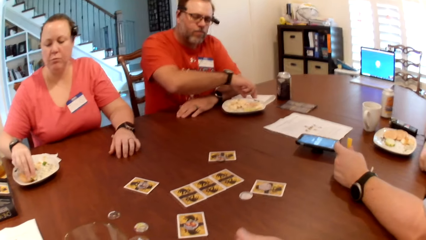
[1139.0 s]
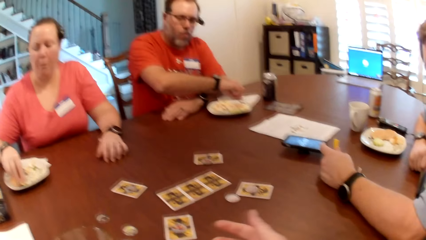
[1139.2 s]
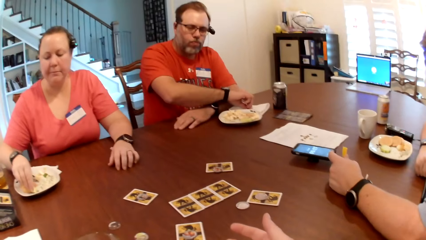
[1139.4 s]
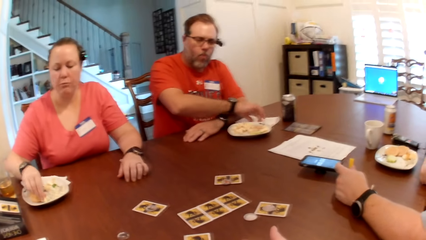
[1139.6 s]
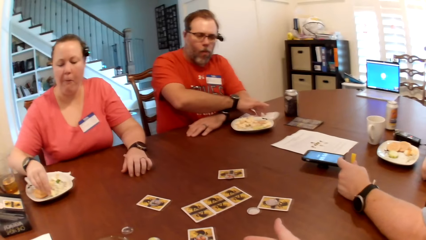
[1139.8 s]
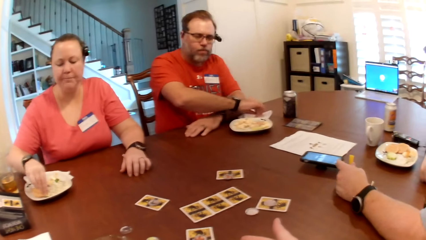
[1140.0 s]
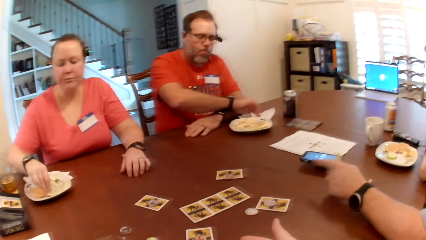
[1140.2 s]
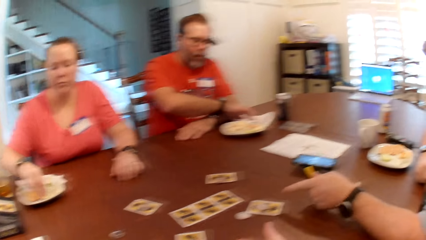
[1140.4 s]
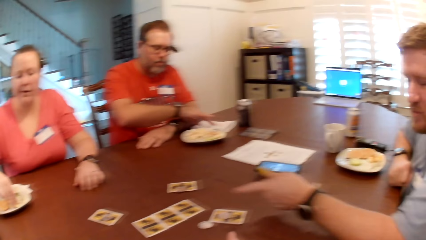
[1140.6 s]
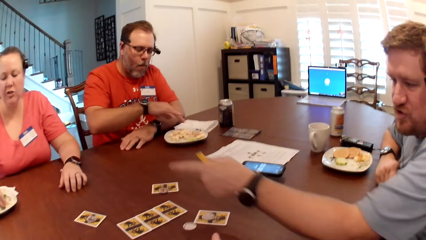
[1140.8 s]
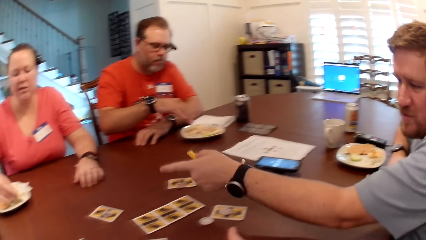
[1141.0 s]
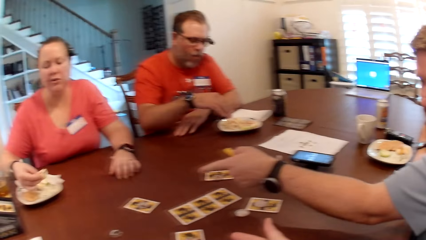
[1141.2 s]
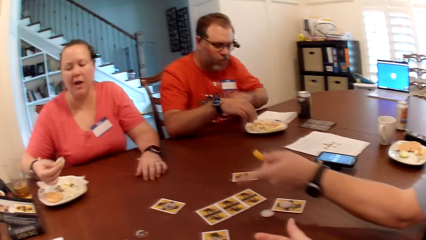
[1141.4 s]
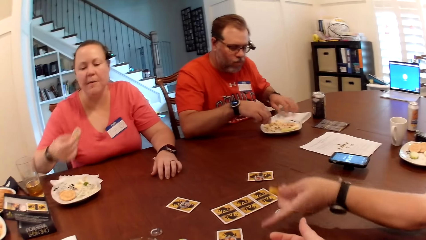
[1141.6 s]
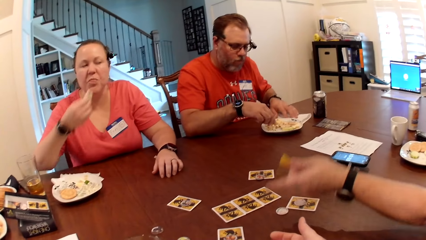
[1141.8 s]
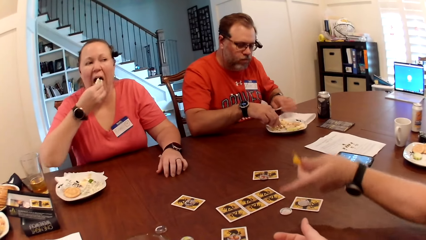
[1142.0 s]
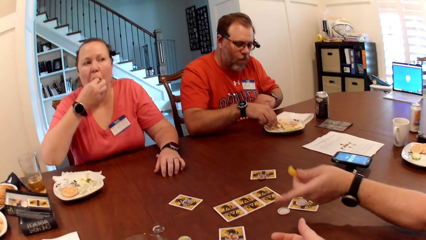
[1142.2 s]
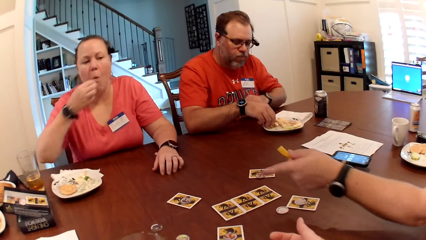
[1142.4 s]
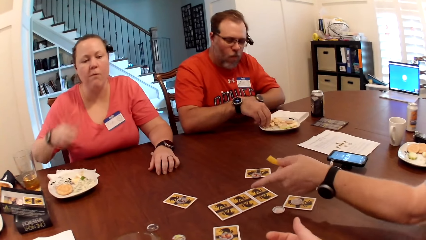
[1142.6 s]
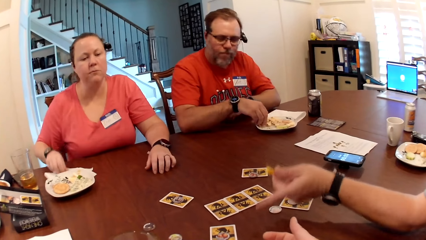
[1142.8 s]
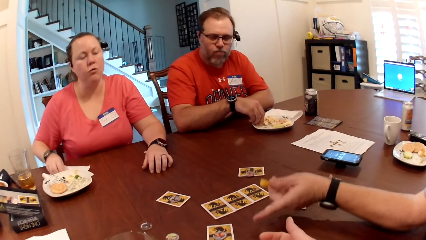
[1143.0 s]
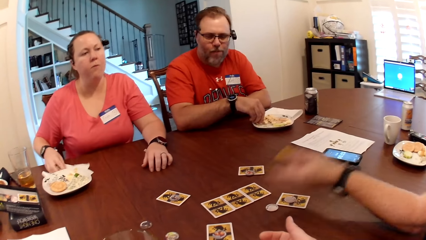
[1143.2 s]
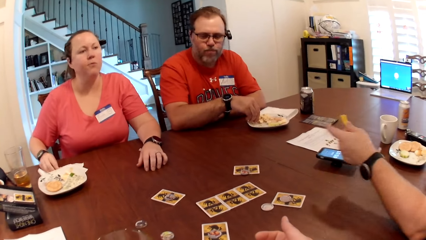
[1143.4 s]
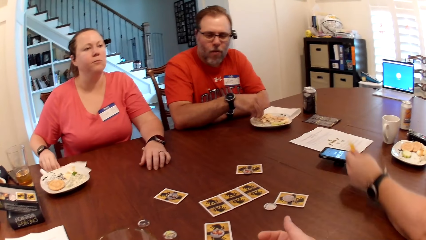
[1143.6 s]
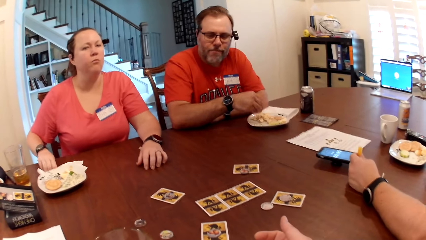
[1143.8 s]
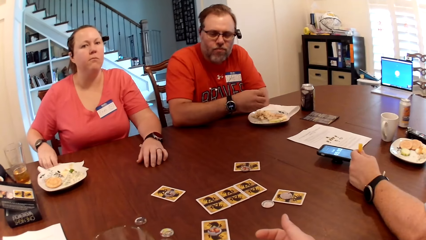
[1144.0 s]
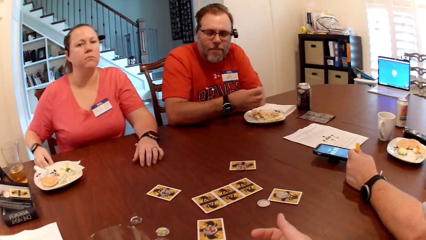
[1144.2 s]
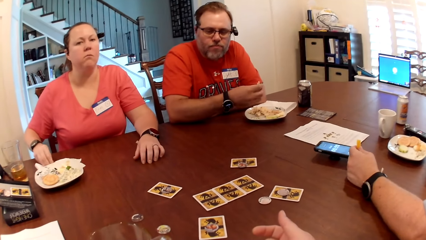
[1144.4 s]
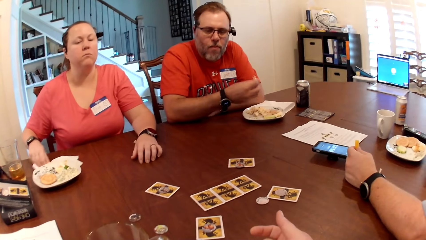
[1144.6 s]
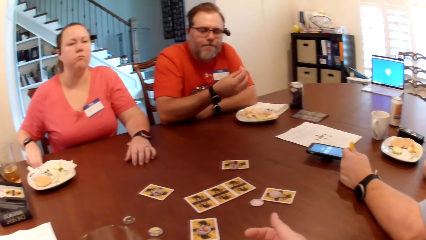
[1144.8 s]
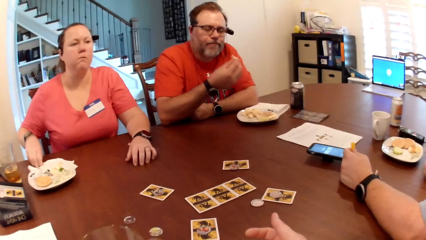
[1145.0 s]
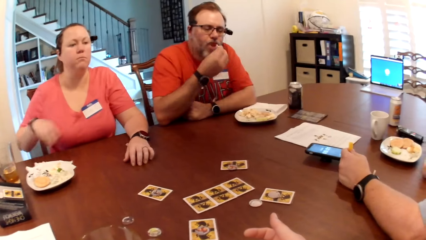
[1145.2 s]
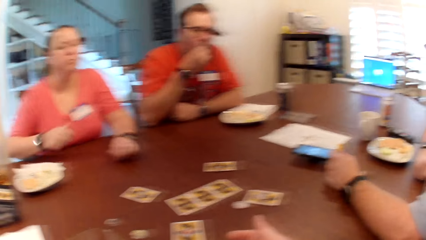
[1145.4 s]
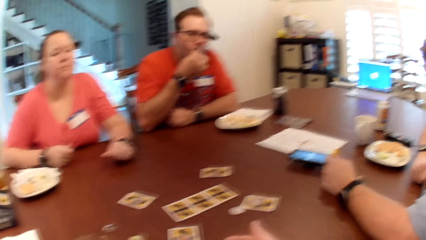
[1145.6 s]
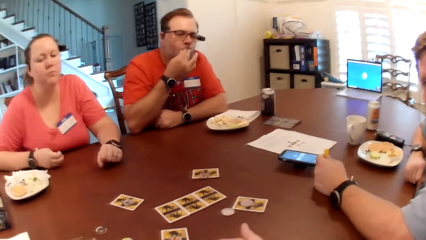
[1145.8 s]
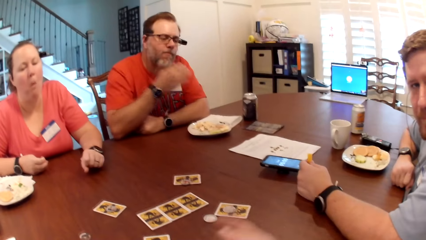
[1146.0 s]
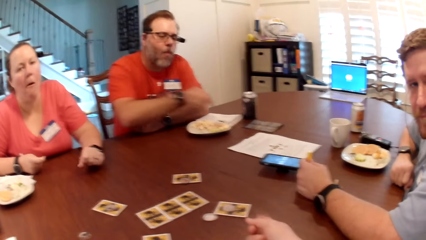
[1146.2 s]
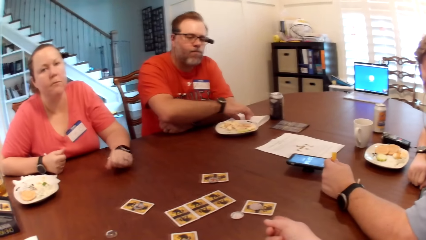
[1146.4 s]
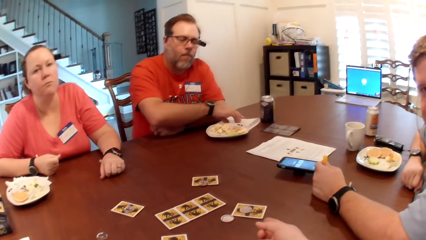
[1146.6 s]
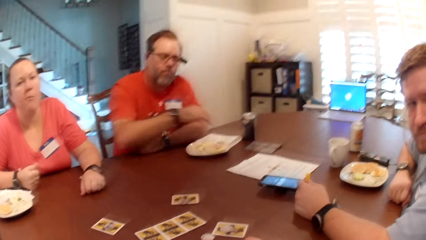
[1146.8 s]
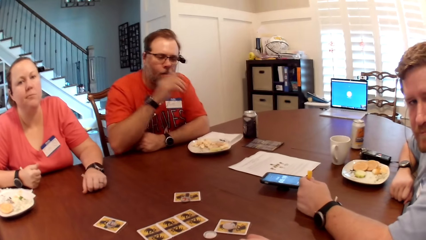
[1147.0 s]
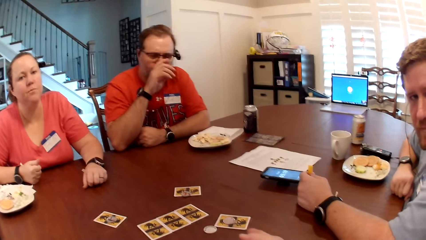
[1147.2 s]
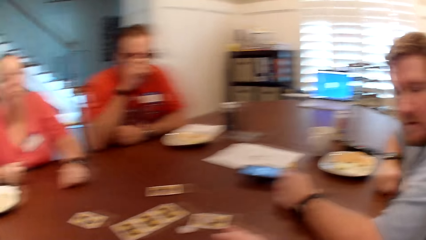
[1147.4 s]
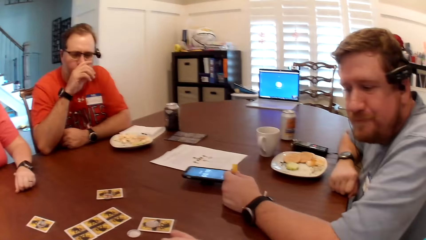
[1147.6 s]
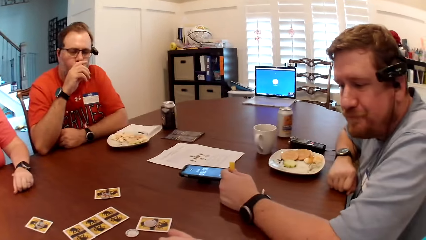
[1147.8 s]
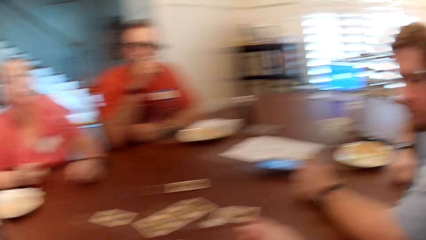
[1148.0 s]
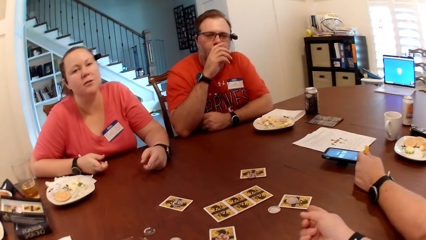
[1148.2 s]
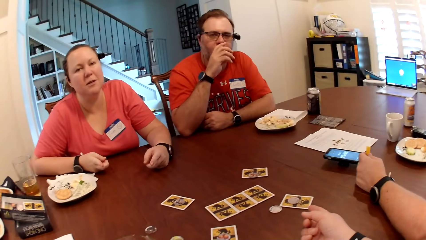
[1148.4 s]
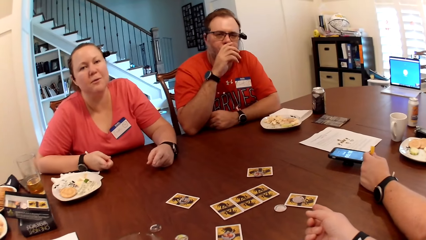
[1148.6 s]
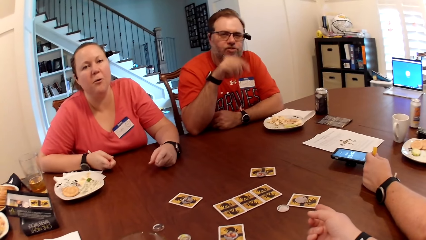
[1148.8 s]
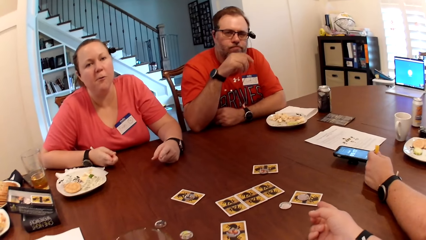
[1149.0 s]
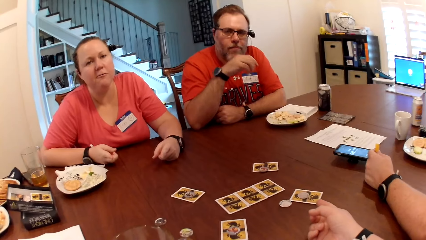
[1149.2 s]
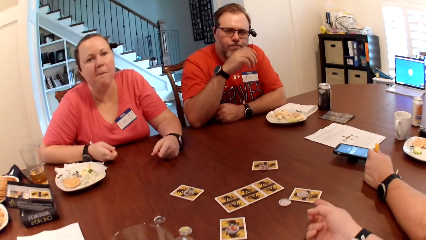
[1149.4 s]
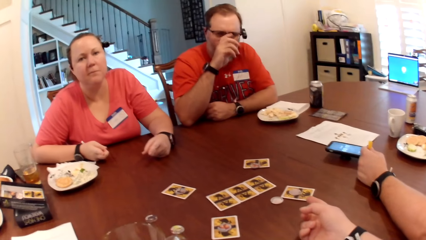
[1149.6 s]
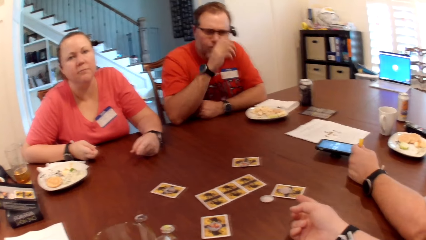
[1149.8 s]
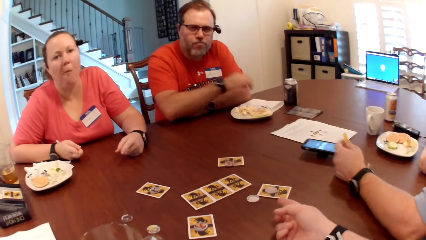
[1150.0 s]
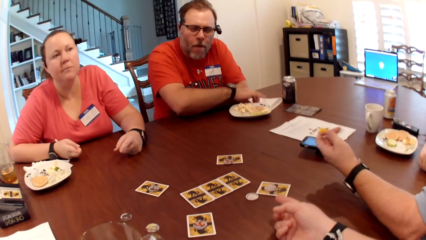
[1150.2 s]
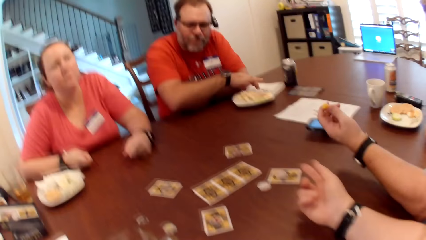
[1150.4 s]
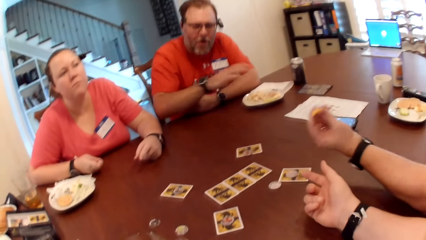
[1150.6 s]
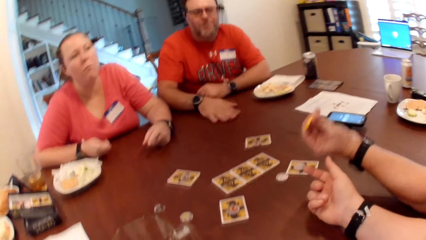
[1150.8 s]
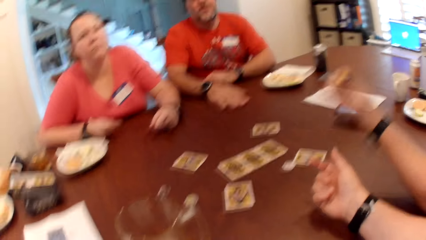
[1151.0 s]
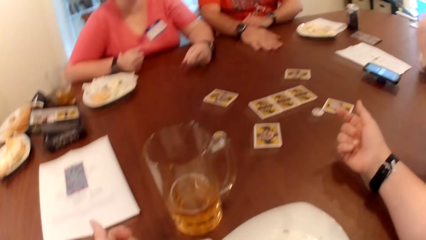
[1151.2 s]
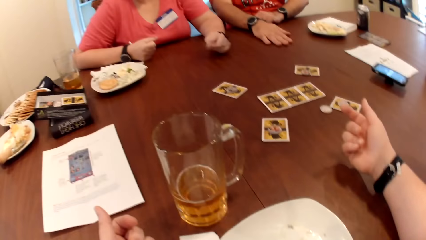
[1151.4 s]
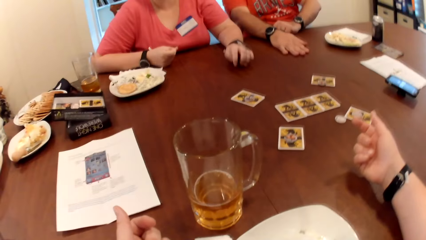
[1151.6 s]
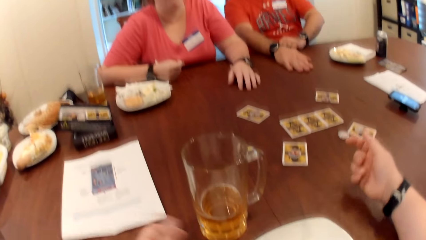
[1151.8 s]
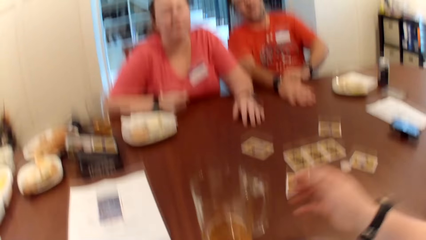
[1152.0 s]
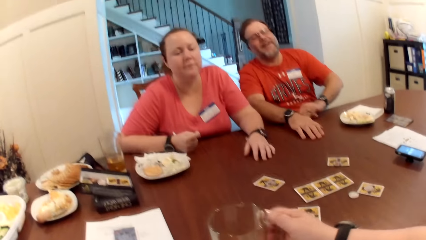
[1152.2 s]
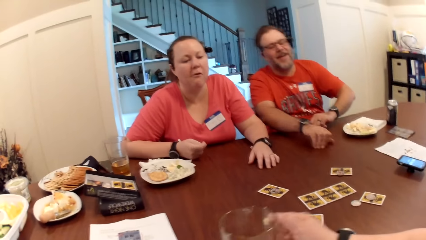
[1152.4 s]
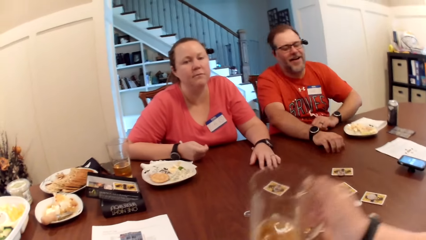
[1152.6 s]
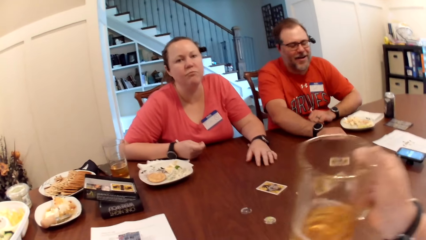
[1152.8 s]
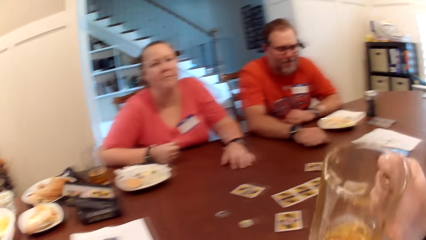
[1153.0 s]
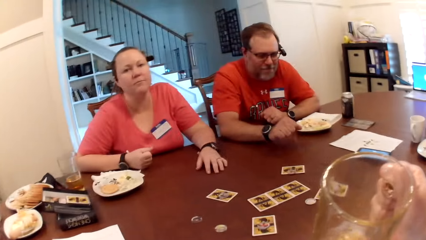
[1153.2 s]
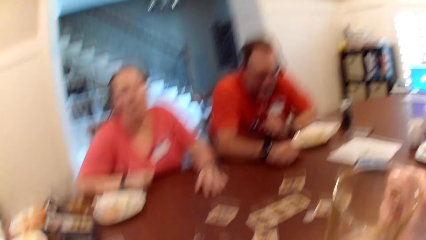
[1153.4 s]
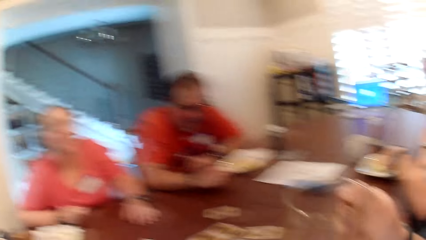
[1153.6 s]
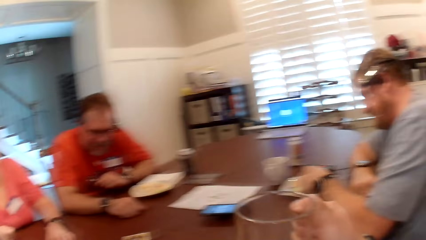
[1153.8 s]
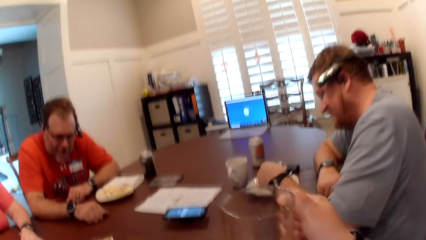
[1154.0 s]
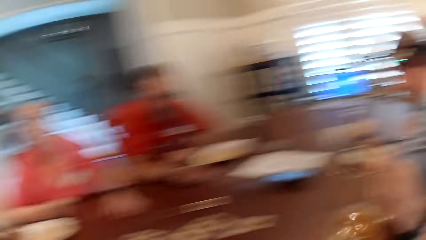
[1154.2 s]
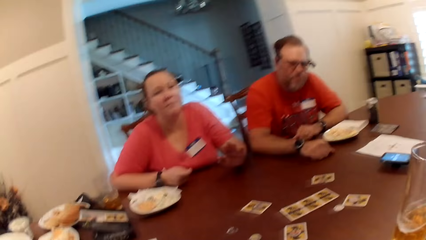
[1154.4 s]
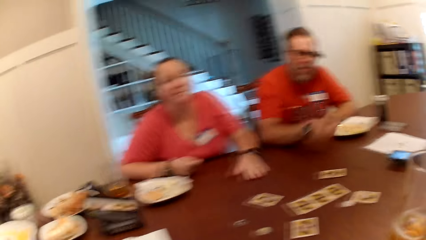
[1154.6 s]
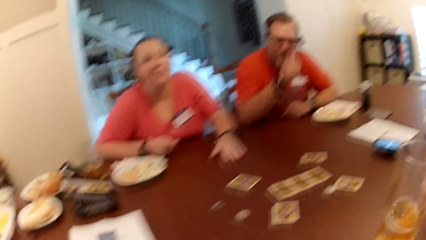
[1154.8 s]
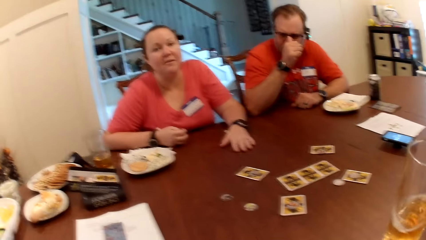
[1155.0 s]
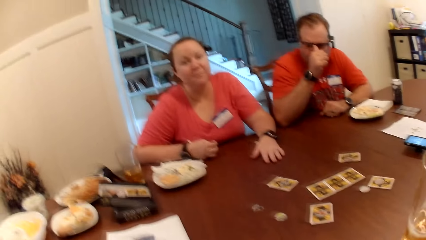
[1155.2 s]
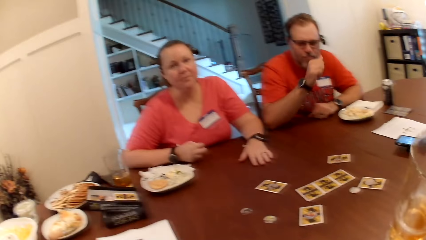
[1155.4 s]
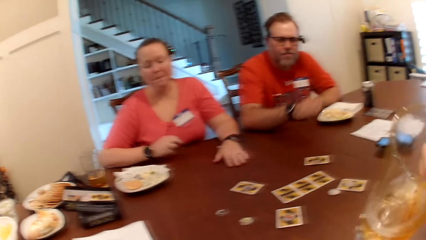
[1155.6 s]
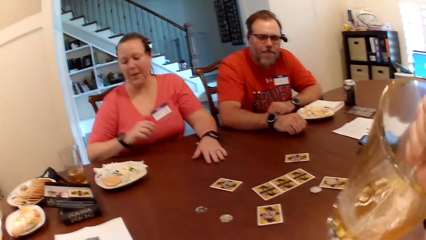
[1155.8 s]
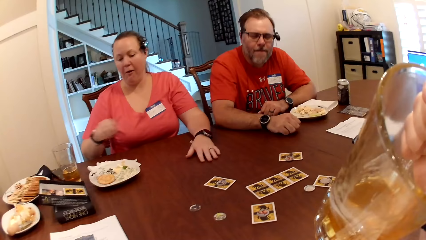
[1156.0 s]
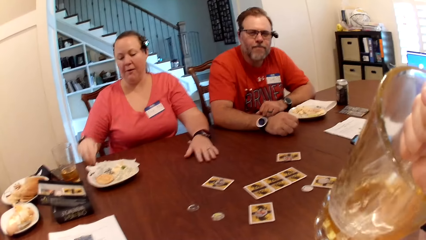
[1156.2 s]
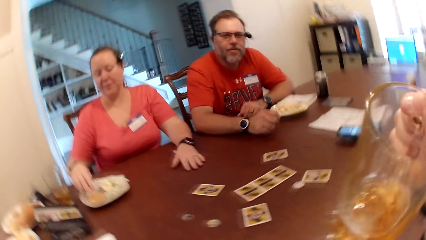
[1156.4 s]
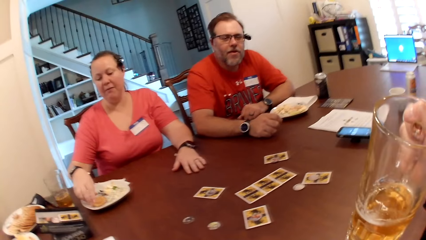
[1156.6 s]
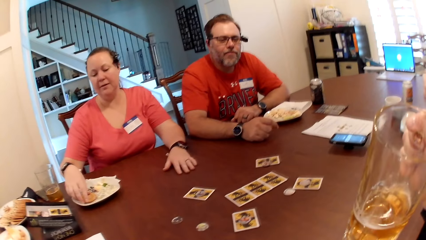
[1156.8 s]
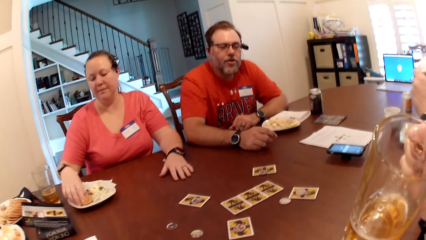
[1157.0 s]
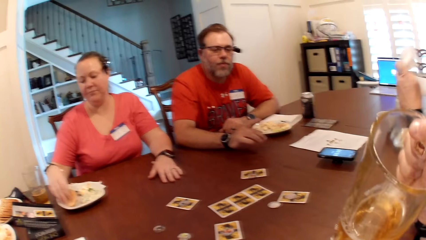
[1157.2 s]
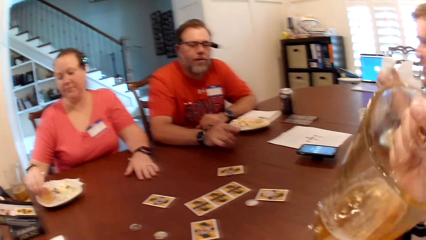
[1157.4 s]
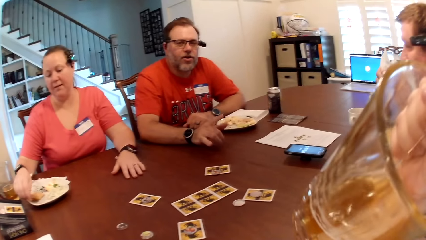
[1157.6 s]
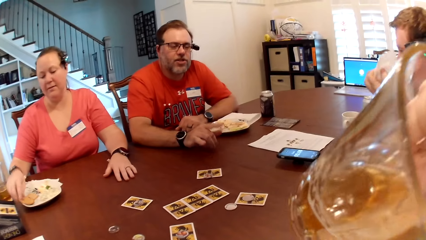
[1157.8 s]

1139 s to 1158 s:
A man wipes his right hand with the serviette on the table. The man adjusts the serviette with his left hand. The man eats fruit salad from the plate with his right hand. A woman wipes her right hand with the serviette on the table. The man wipes his right hand with the serviette on the table. The man raises his right hand towards his face. The camera wearer points at the card. The man wipes his right hand with the serviette on the table. The camera wearer converses with the man, the woman and another man. The first man slams his right hand on the table. The camera wearer picks up the glass cup from the table with her right hand. She drinks fruit juice from the glass cup in her right hand. The woman eats fruit salad from the plate with her right hand.
